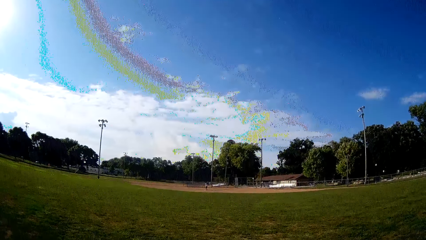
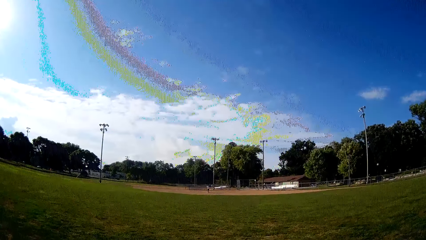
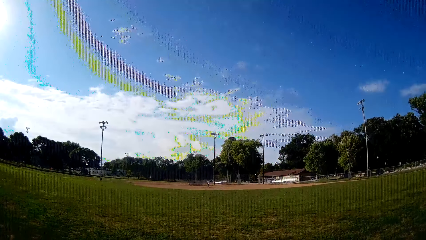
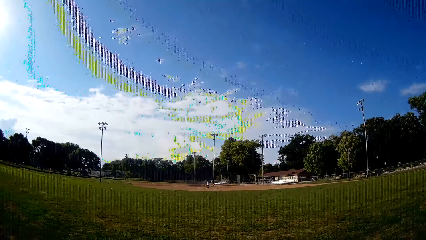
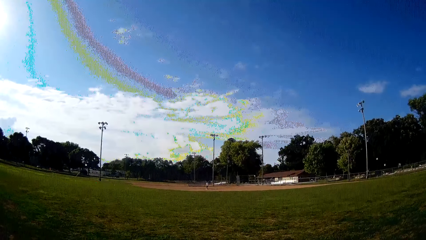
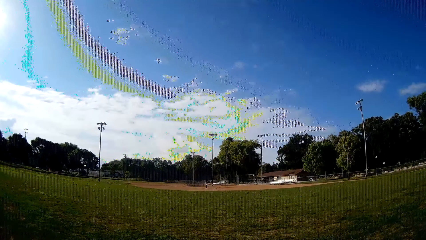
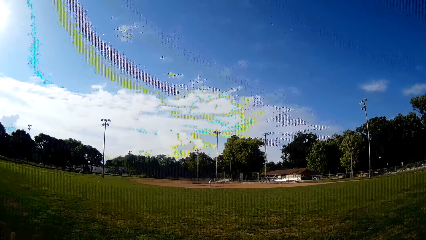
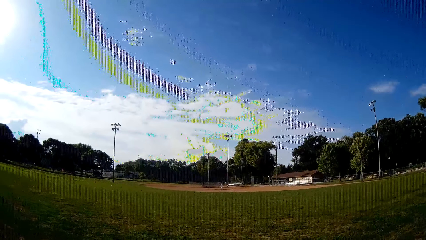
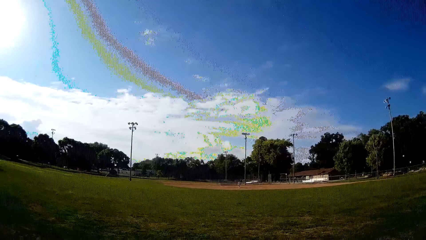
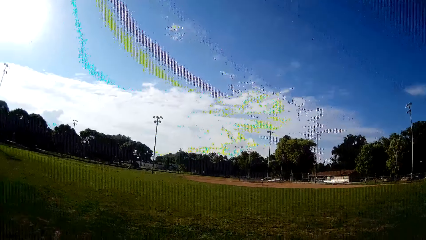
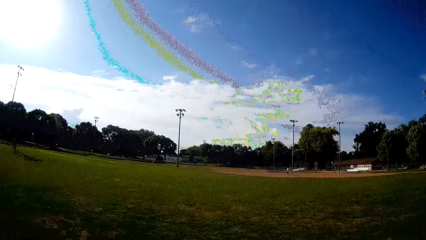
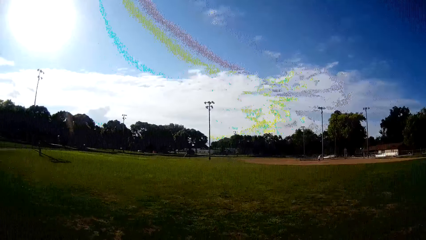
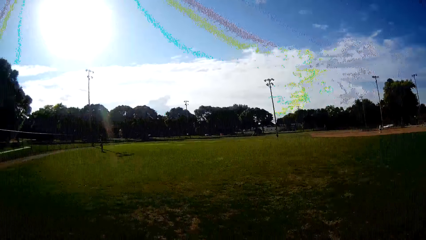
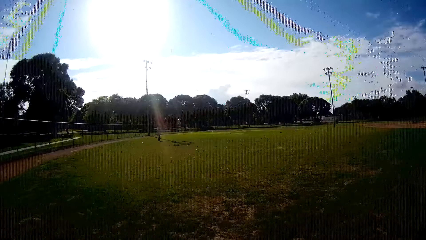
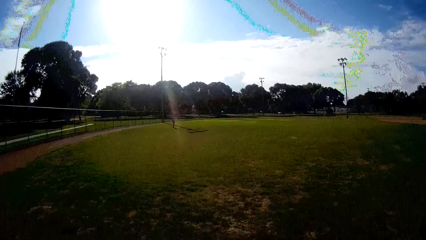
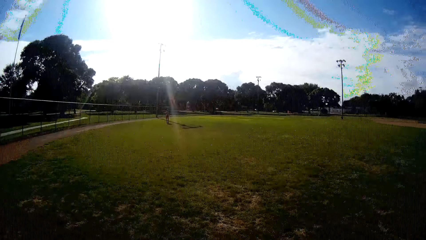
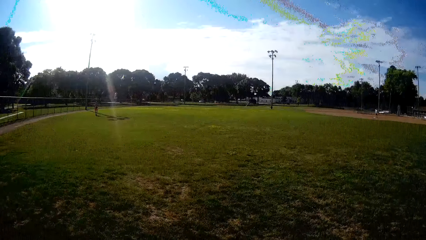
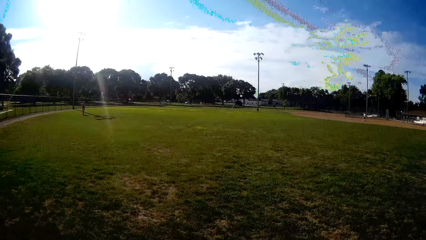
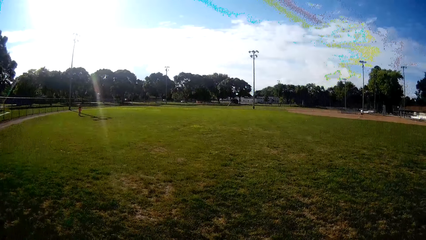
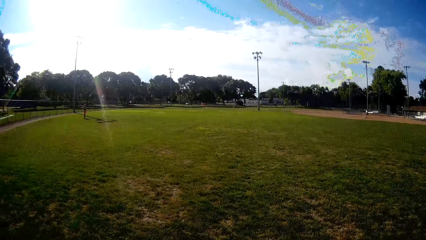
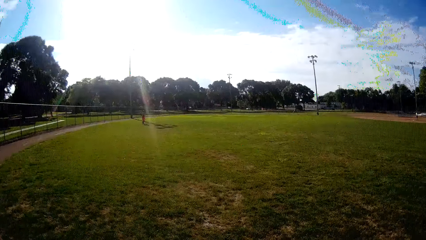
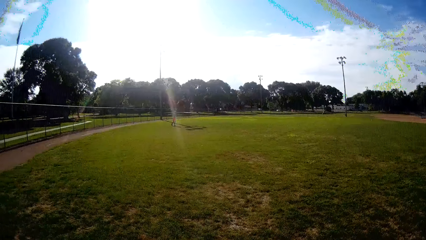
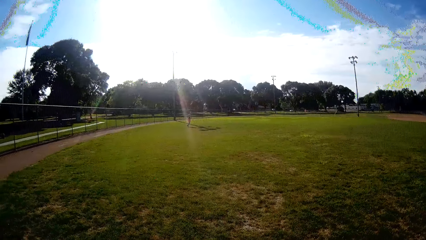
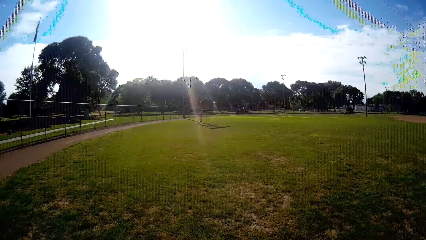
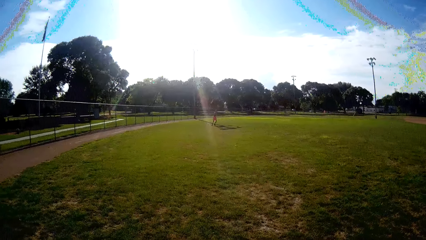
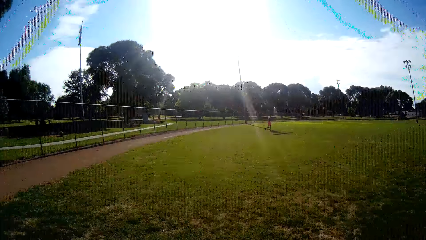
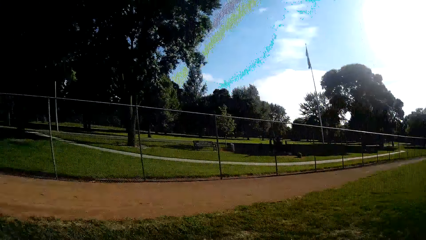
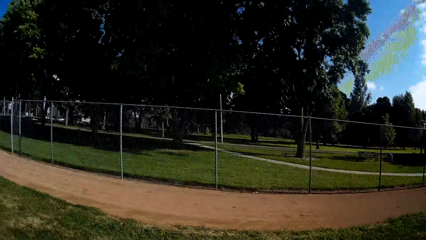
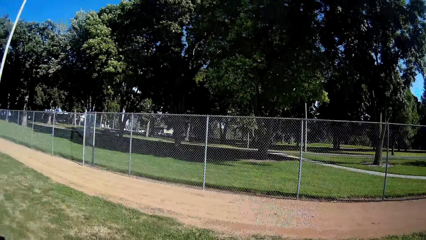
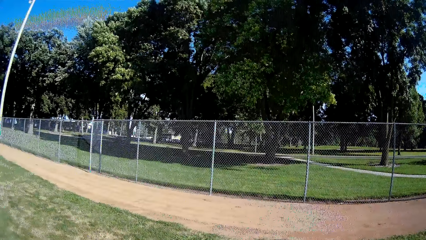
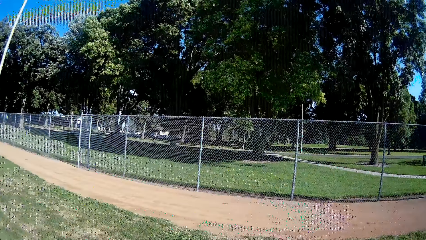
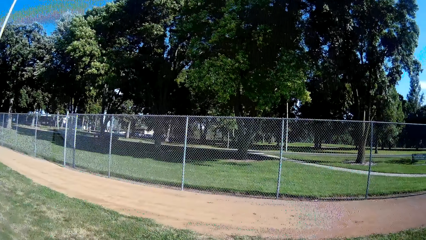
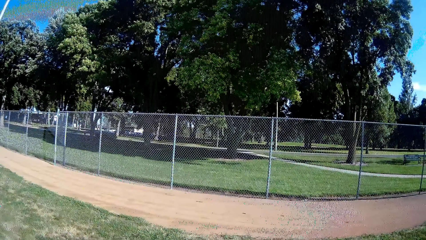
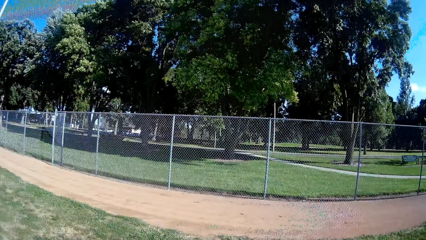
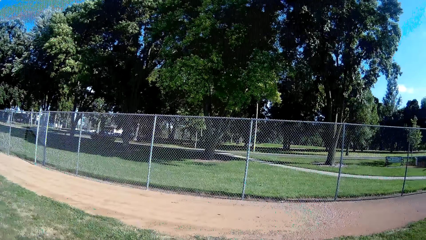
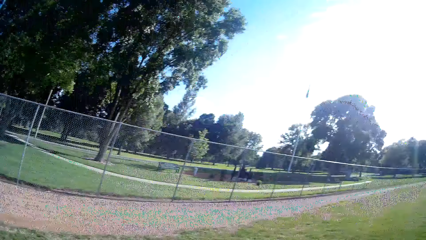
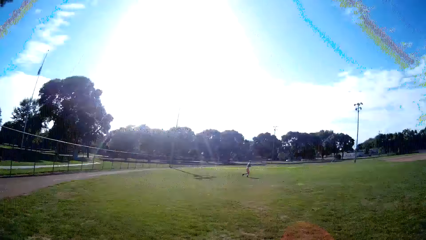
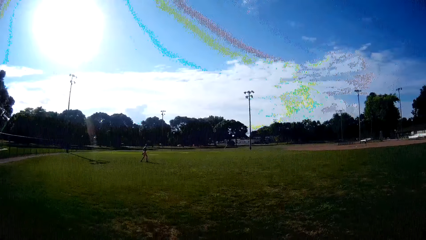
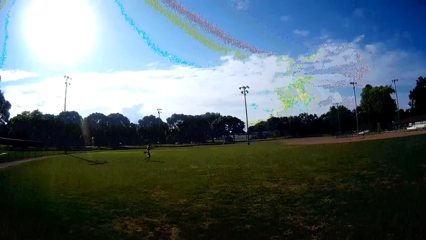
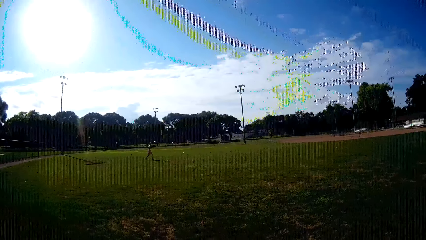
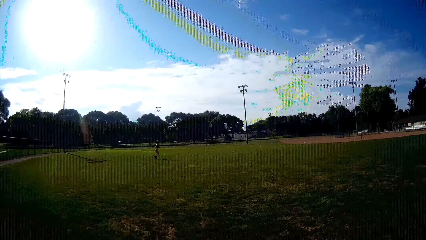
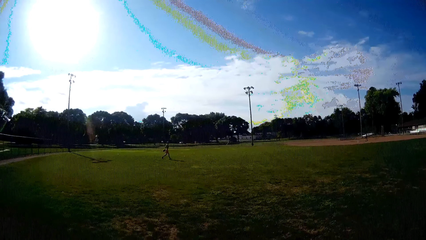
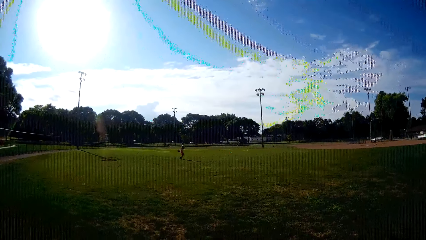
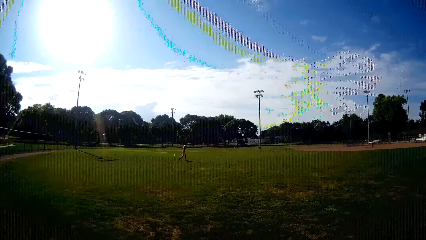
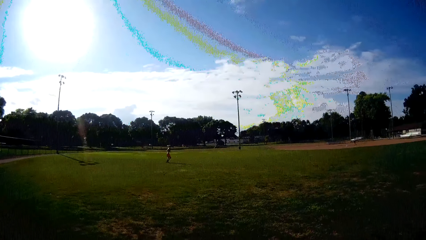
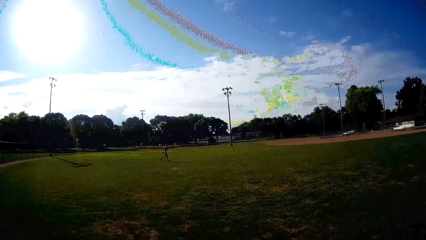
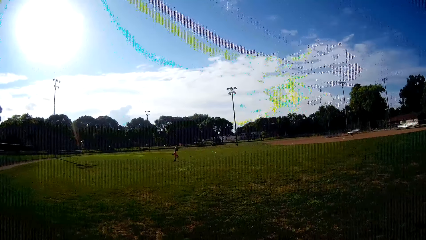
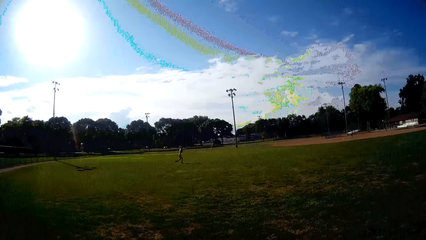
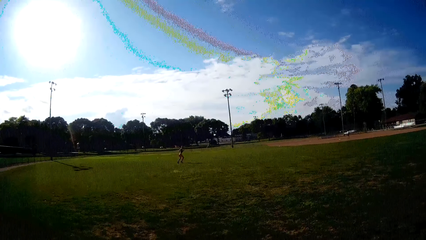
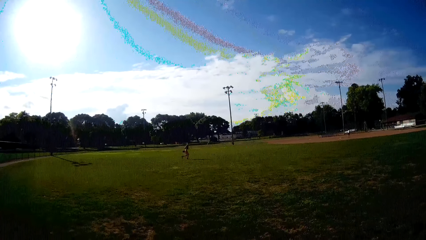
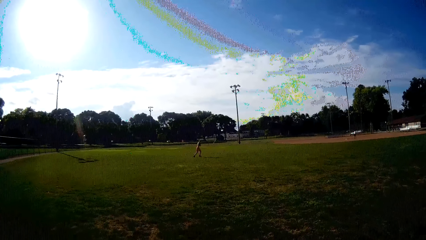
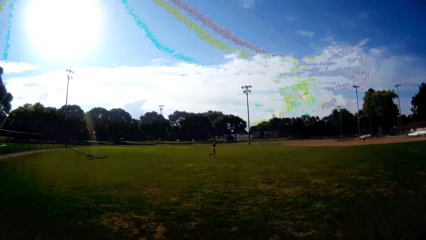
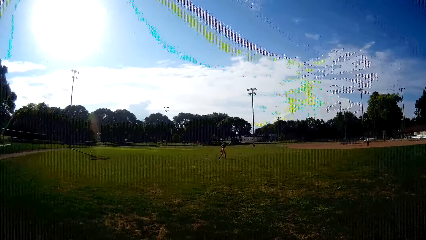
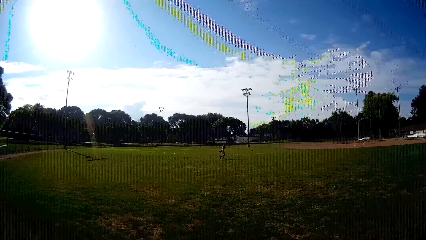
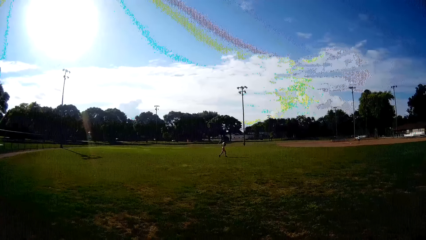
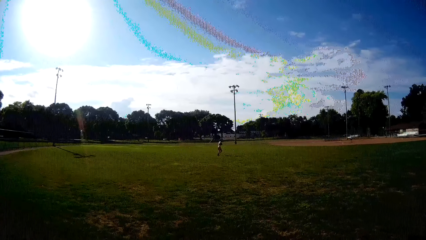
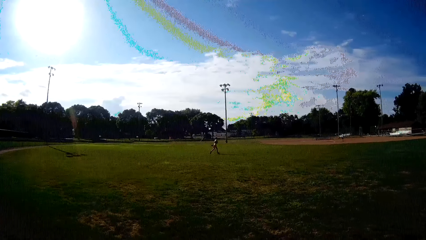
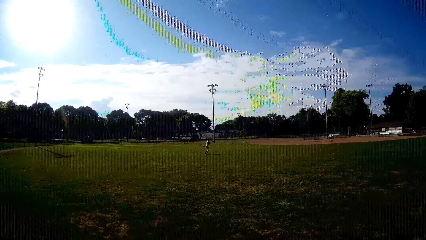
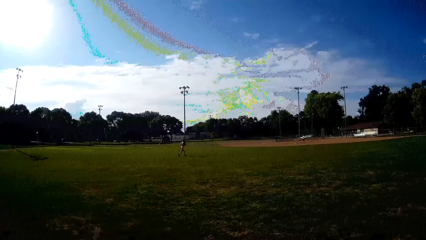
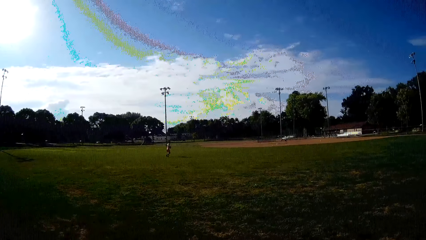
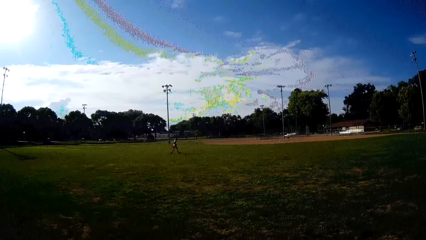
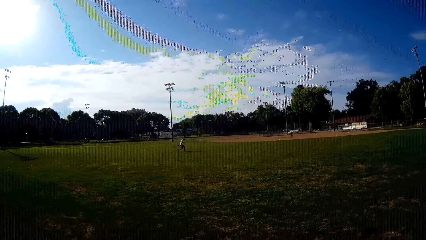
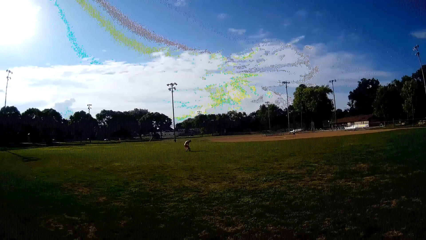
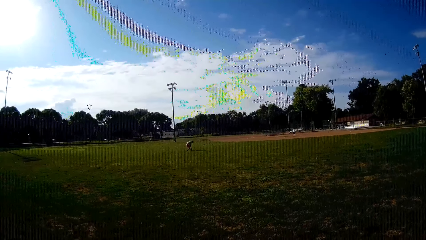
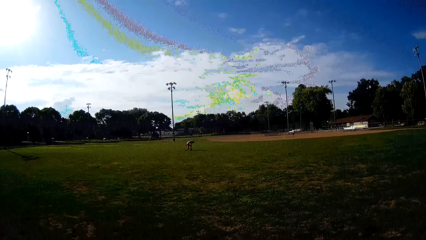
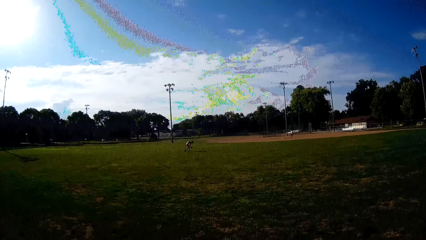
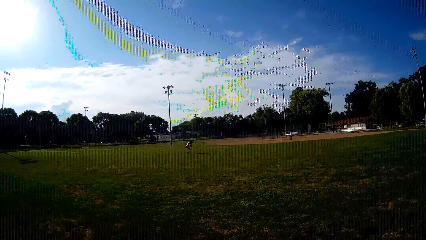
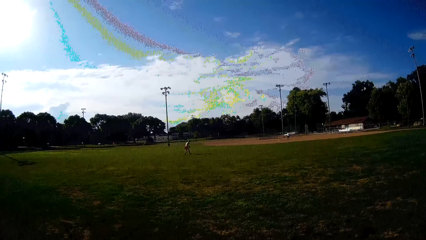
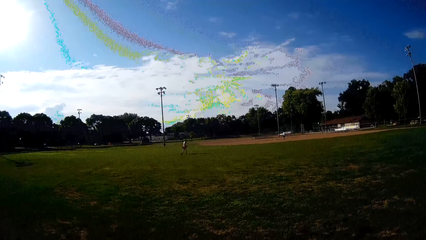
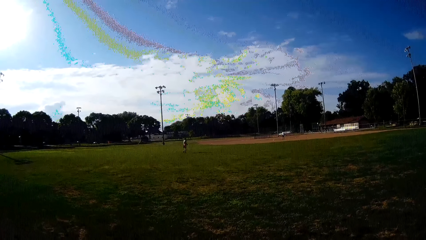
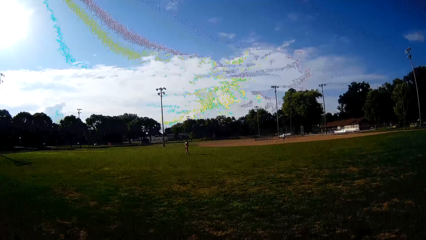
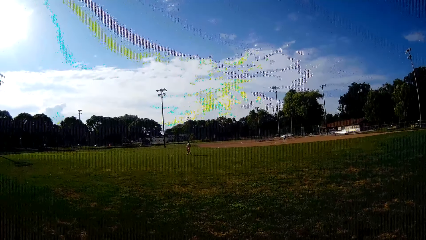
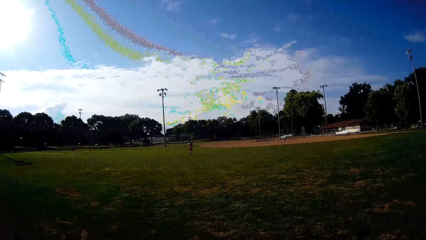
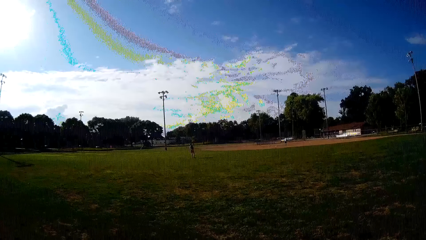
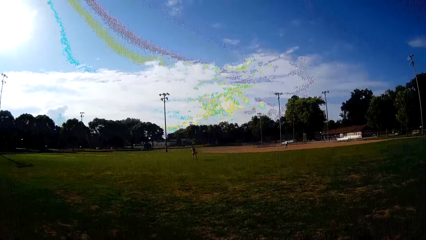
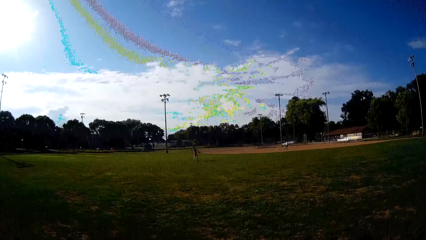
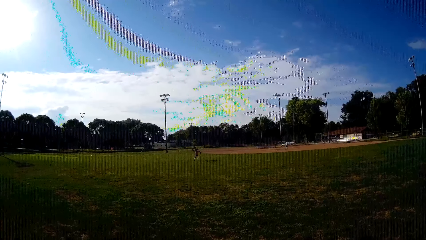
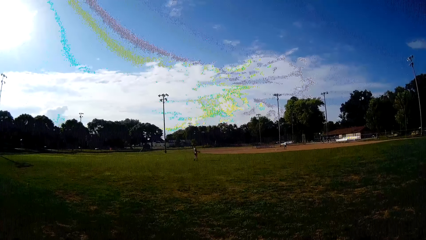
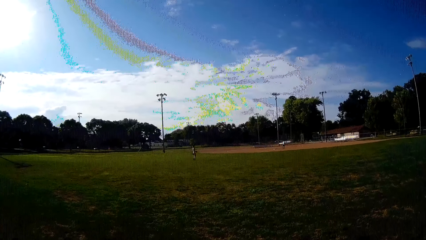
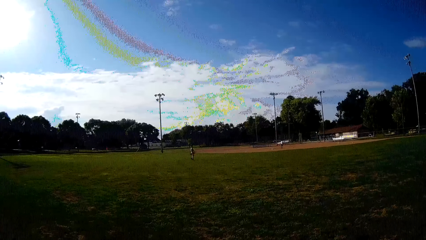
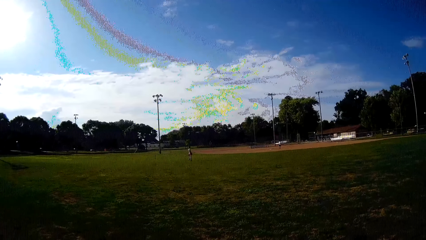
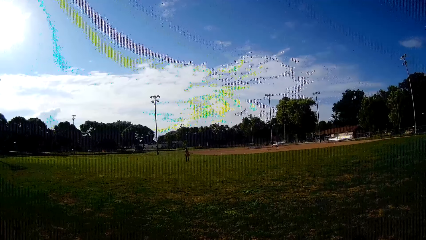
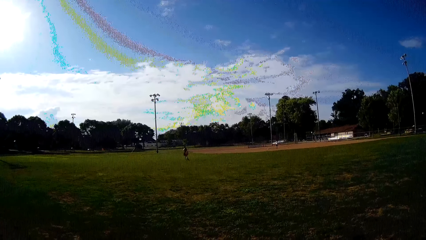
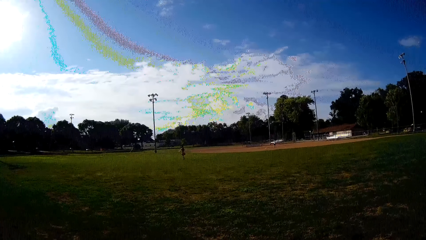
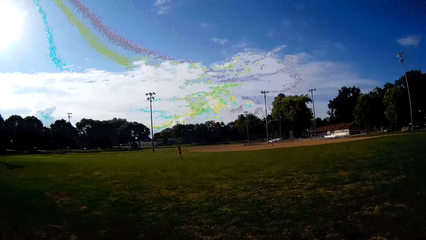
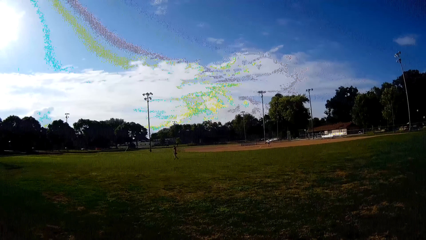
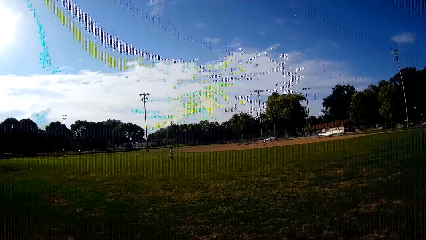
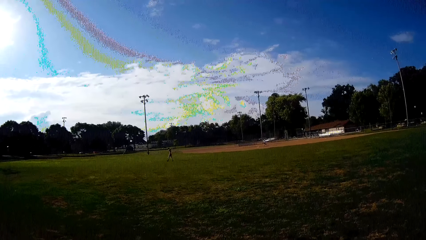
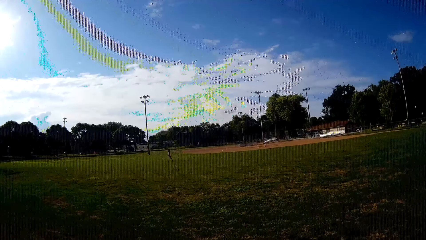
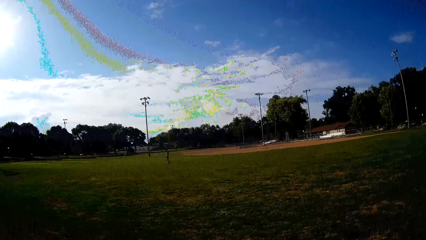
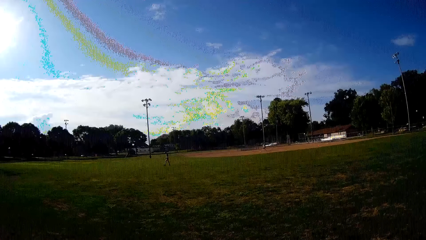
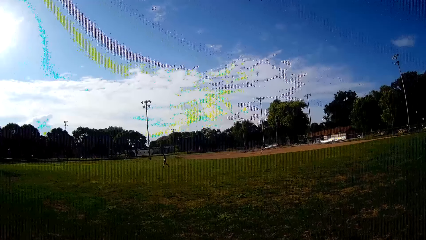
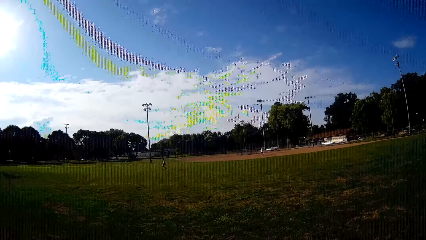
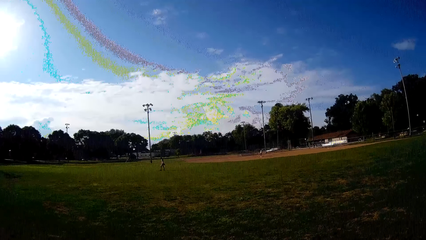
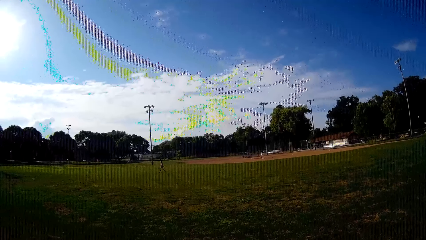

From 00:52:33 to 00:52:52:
A man plays ball with a bat towards another man. The camera wearer looks around the field. The other man jogs towards the ball. The other man runs in the field. The other man picks the ball from the ground. The other man throws the ball towards the first man. The first man walks towards the ball.
